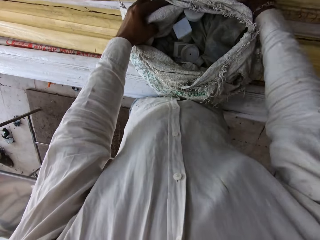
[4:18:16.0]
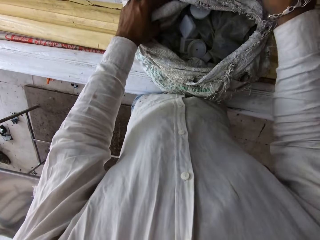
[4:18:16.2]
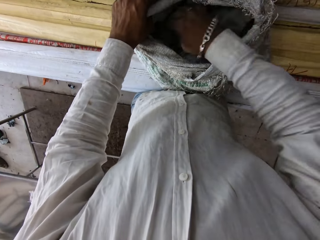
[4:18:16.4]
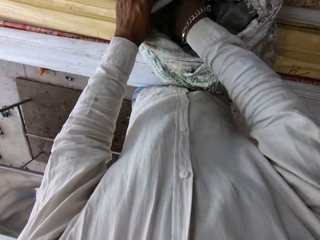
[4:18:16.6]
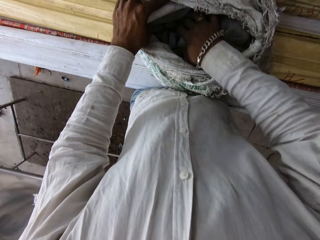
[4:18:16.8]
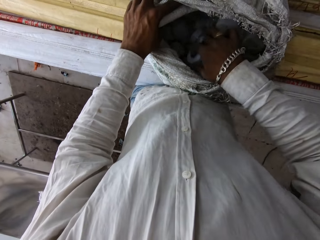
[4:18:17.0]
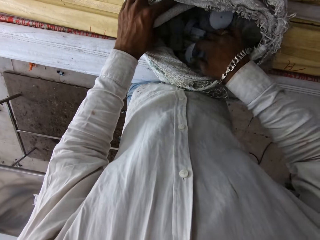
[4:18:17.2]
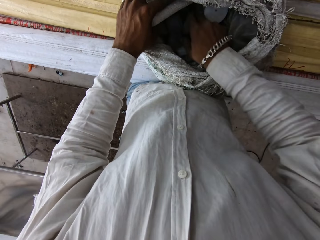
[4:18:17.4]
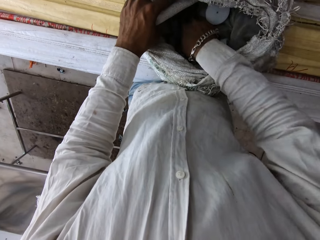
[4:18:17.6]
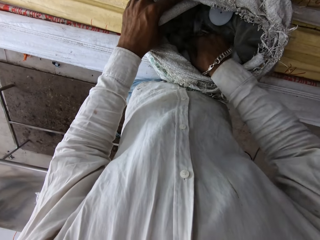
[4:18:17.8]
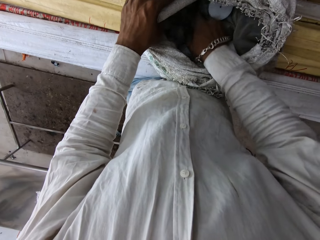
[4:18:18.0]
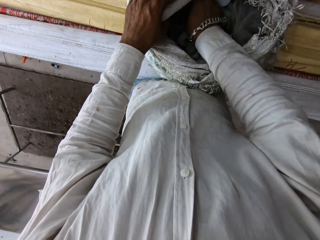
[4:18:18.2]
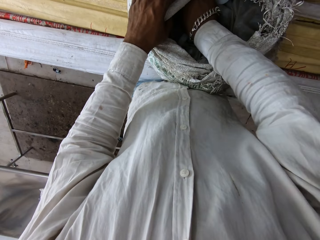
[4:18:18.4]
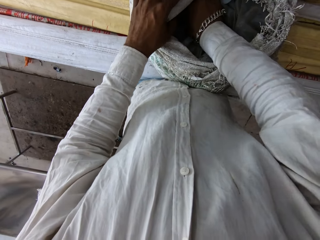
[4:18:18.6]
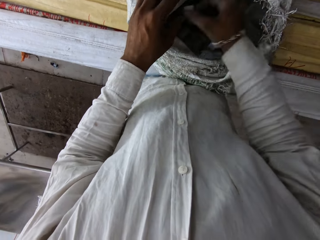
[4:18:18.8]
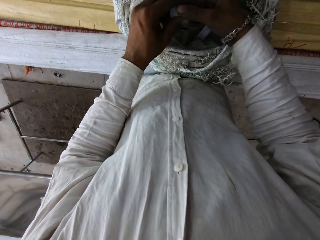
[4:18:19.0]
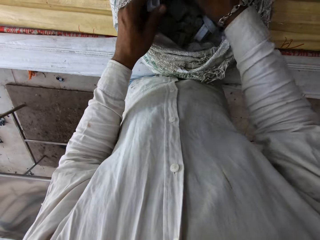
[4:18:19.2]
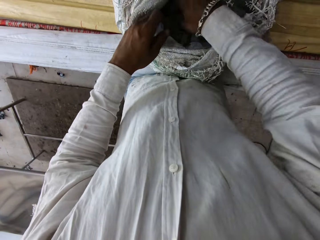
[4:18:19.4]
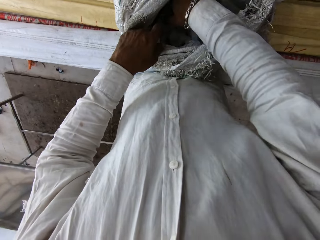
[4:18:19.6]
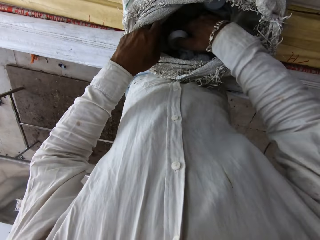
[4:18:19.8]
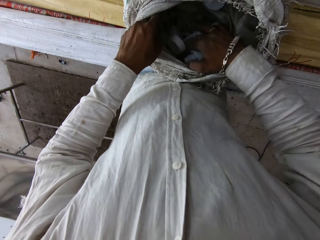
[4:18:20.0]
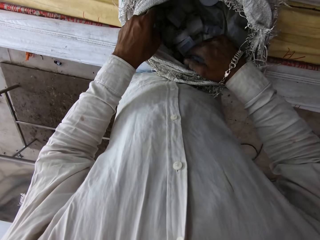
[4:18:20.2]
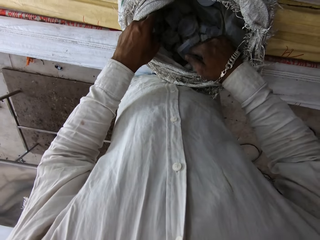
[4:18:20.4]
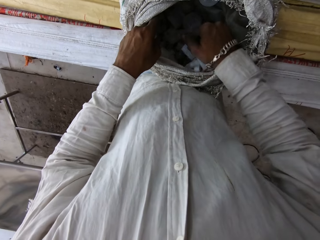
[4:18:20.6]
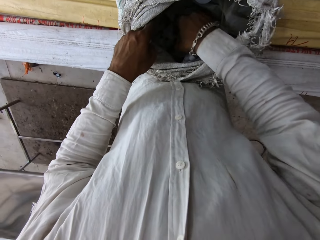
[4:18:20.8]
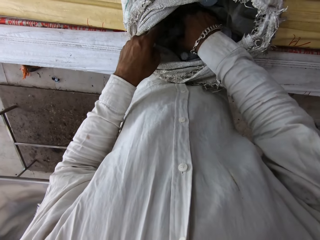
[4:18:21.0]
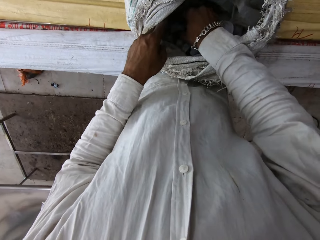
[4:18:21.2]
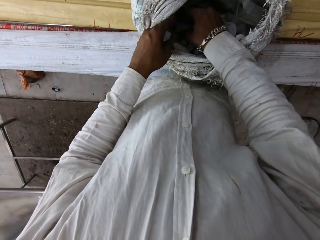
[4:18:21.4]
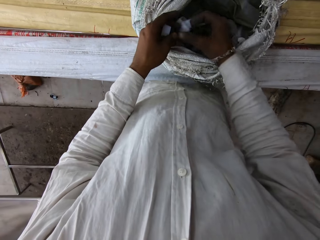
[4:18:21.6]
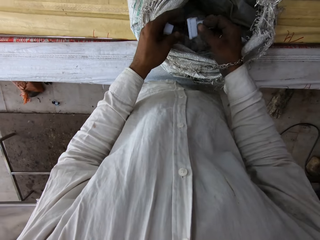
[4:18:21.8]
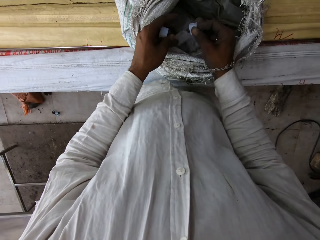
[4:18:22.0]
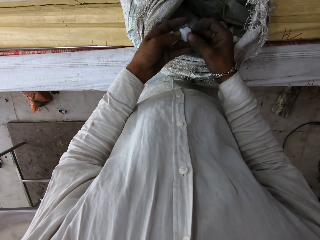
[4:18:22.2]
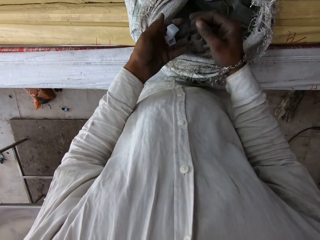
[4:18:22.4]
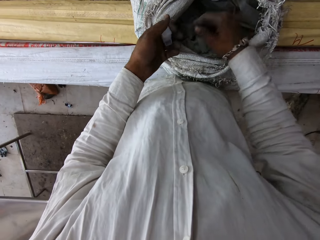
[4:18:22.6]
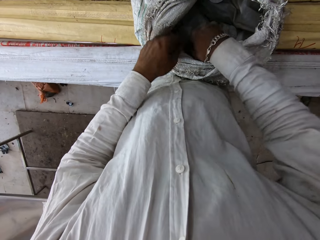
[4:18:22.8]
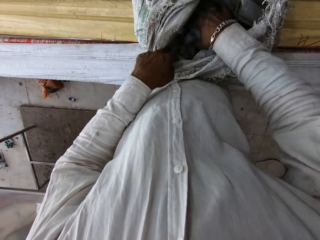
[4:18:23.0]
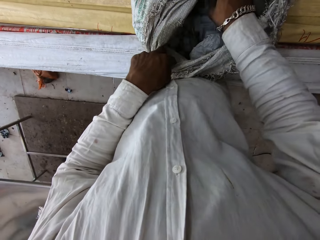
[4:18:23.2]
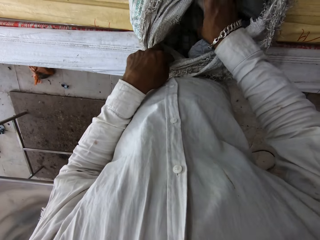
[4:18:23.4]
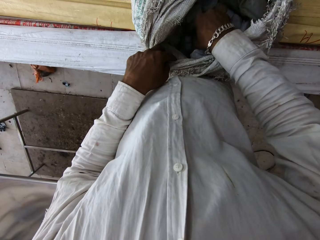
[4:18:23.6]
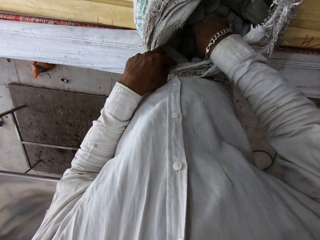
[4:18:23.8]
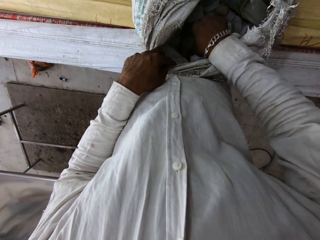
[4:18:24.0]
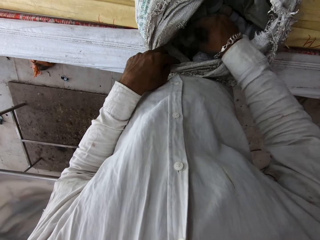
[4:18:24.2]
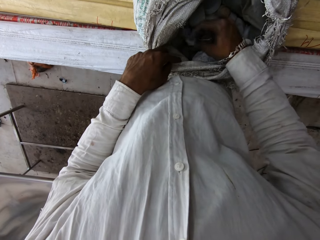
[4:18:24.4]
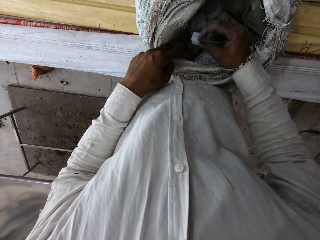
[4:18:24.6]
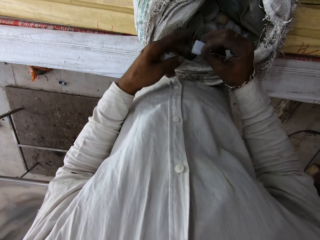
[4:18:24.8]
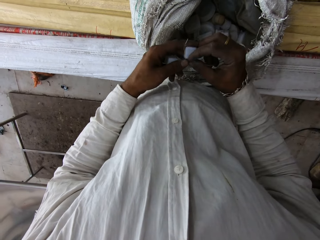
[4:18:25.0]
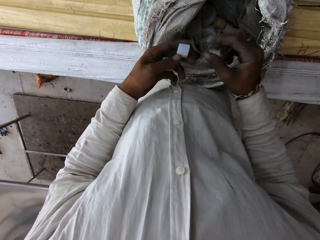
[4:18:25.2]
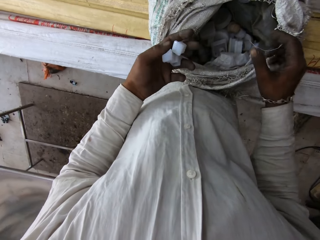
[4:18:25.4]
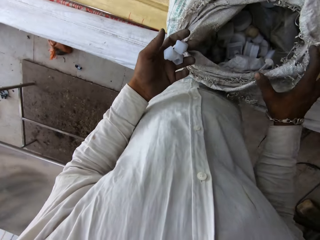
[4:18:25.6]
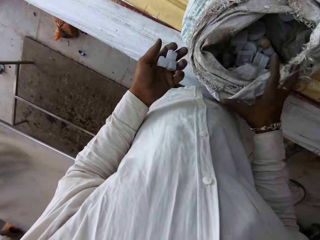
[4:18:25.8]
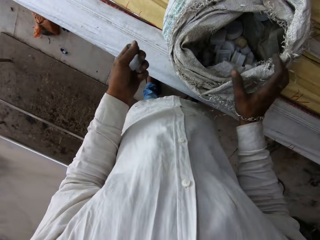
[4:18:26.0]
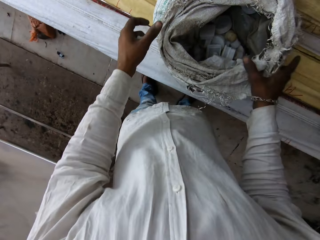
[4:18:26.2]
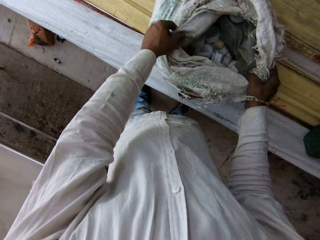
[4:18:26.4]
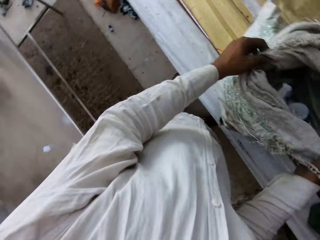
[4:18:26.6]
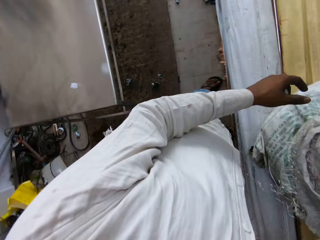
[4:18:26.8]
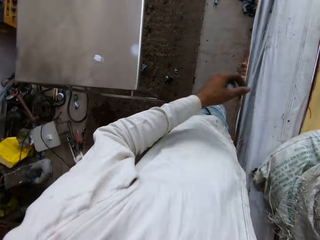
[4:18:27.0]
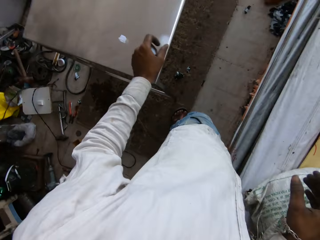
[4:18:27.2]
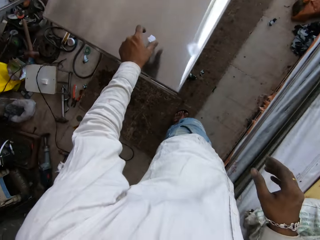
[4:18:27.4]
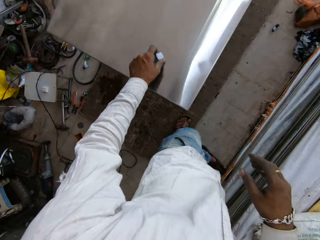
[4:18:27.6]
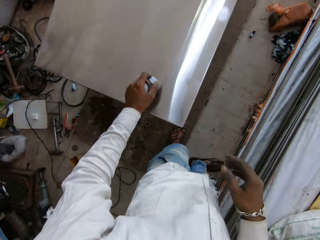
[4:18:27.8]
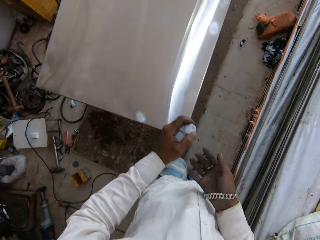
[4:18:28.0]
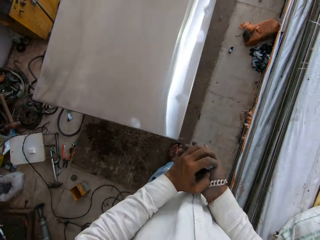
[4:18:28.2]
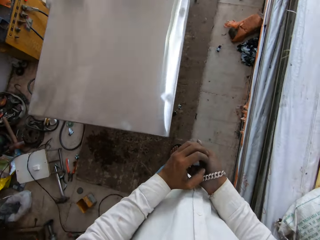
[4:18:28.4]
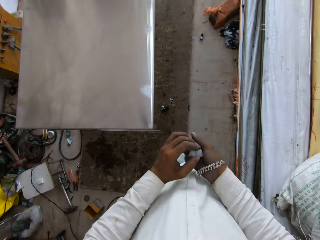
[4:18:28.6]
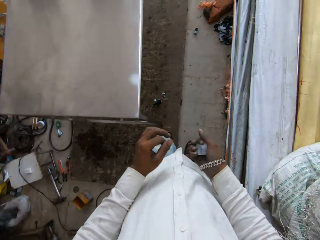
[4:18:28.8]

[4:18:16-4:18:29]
The camera wearer searches in the sack. They hold the table base. They search in the sack. They hold the table base. They search in the sack. They hold the table base. They pick something from the sack. They turn around. They pick the table base from the table.

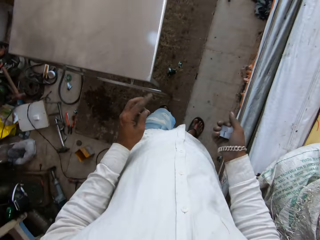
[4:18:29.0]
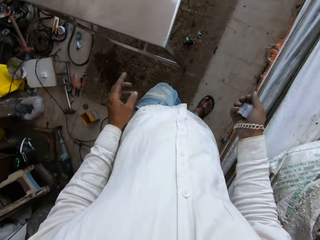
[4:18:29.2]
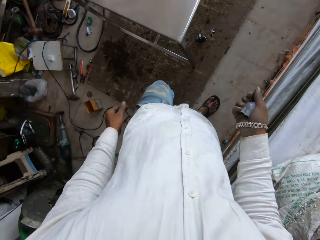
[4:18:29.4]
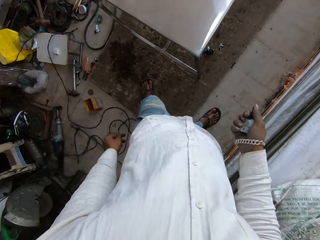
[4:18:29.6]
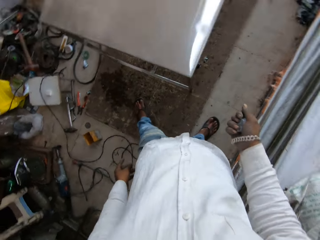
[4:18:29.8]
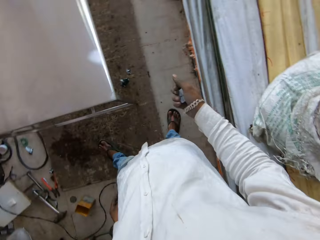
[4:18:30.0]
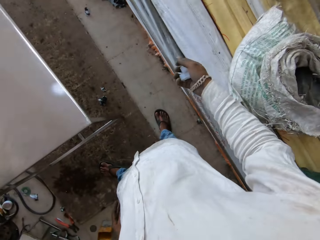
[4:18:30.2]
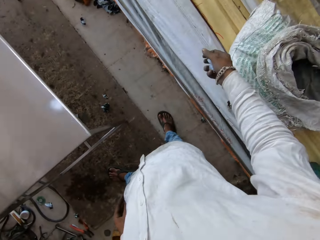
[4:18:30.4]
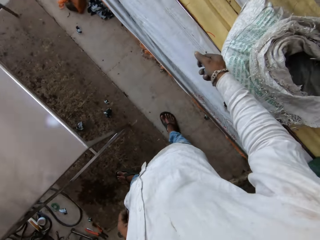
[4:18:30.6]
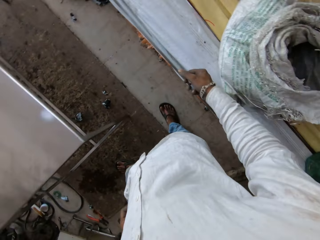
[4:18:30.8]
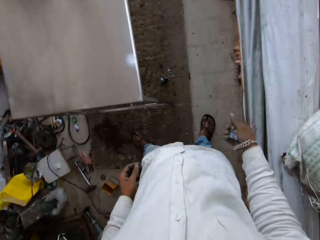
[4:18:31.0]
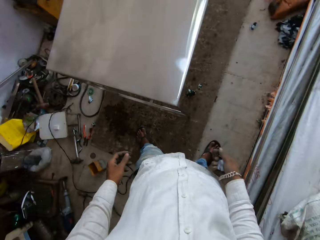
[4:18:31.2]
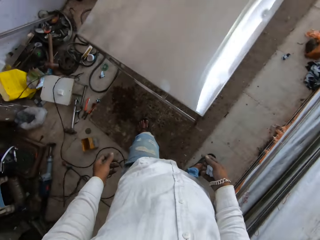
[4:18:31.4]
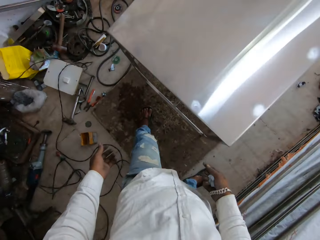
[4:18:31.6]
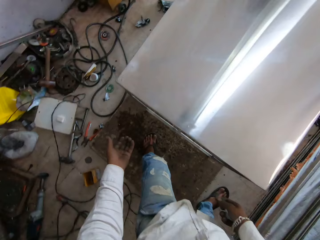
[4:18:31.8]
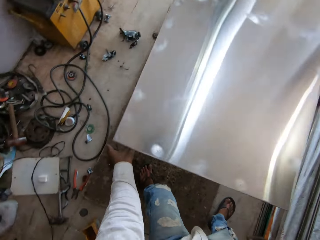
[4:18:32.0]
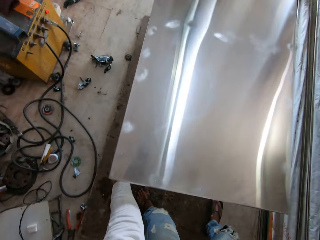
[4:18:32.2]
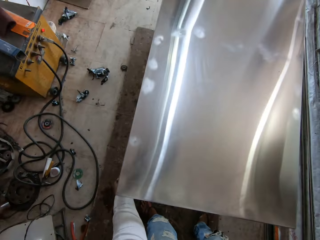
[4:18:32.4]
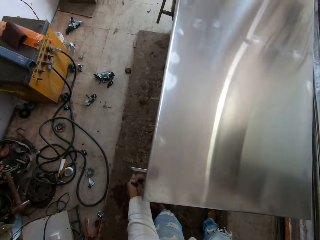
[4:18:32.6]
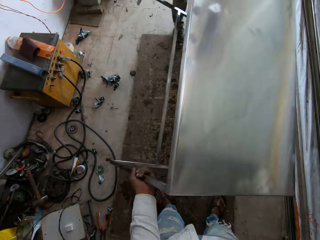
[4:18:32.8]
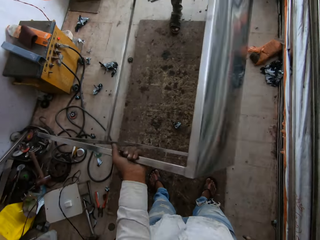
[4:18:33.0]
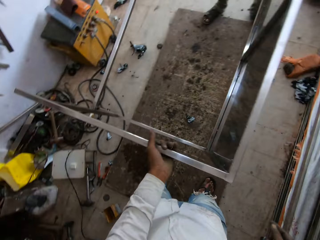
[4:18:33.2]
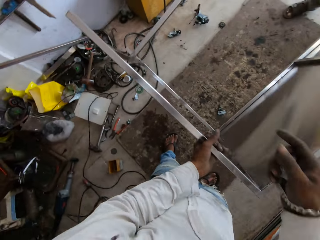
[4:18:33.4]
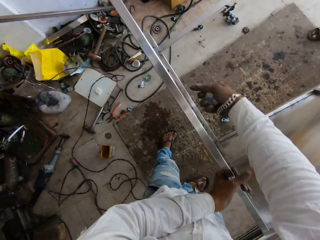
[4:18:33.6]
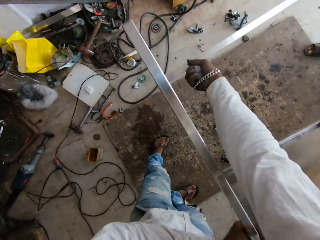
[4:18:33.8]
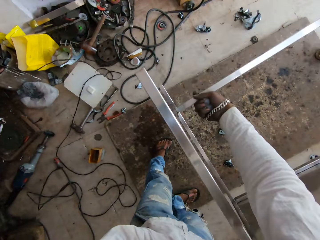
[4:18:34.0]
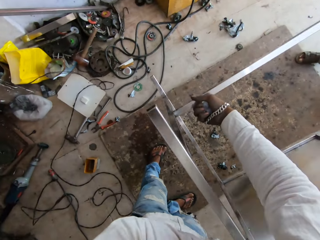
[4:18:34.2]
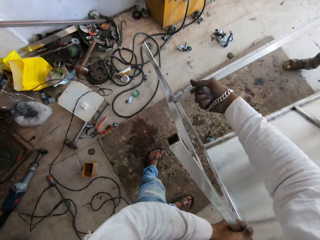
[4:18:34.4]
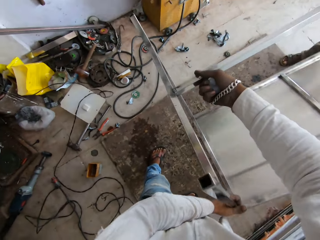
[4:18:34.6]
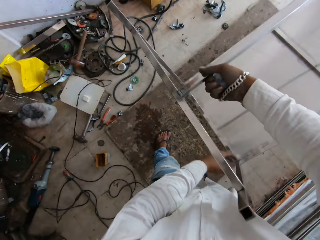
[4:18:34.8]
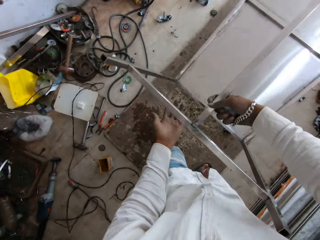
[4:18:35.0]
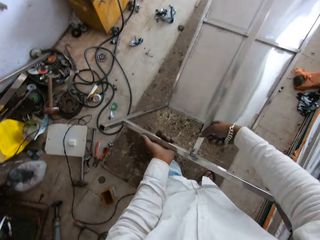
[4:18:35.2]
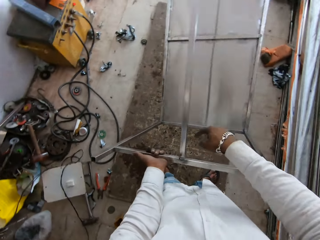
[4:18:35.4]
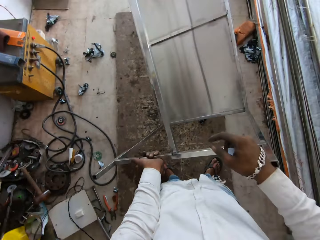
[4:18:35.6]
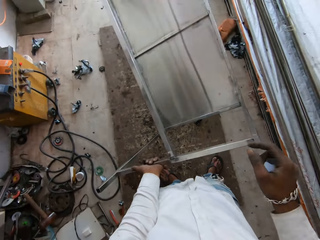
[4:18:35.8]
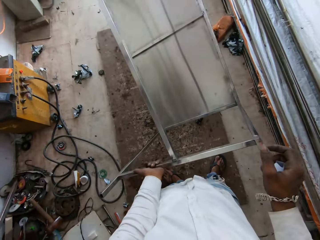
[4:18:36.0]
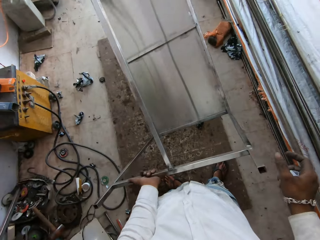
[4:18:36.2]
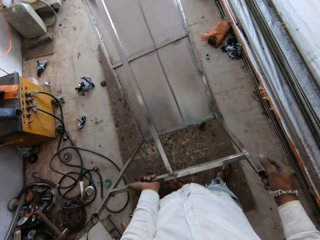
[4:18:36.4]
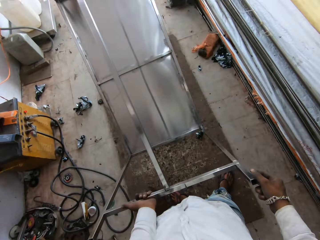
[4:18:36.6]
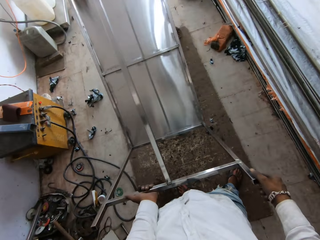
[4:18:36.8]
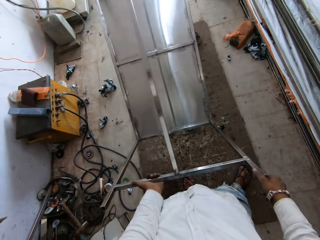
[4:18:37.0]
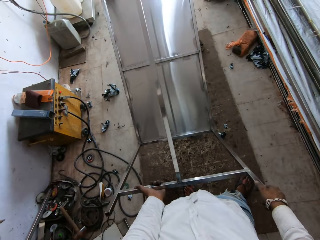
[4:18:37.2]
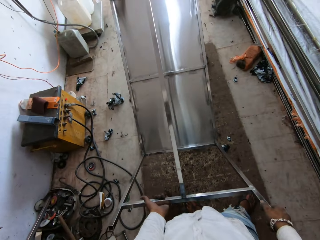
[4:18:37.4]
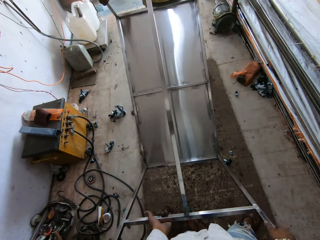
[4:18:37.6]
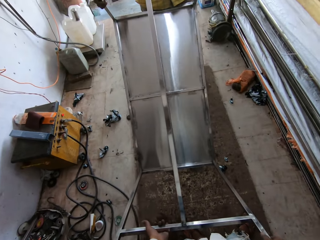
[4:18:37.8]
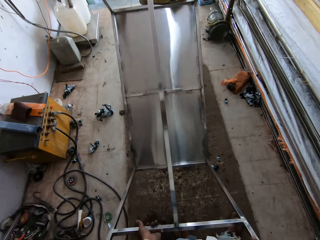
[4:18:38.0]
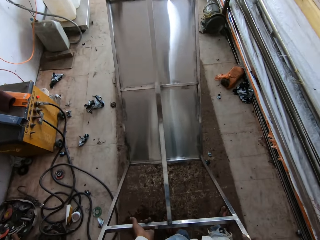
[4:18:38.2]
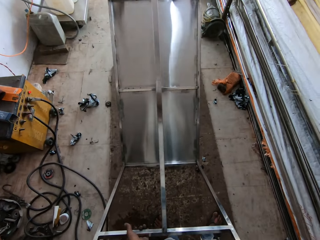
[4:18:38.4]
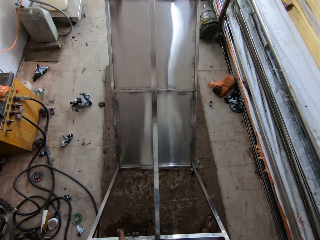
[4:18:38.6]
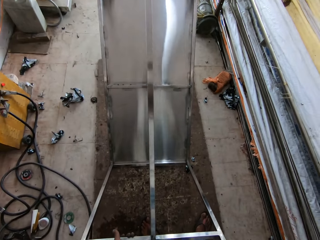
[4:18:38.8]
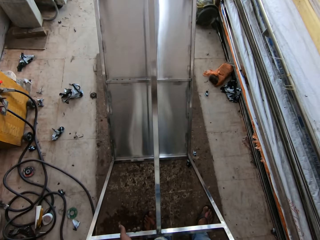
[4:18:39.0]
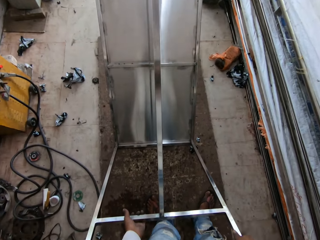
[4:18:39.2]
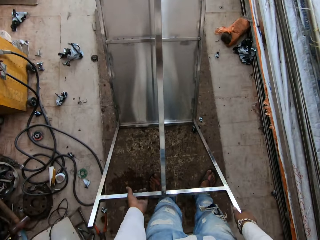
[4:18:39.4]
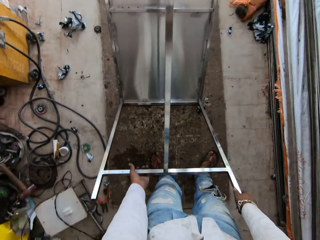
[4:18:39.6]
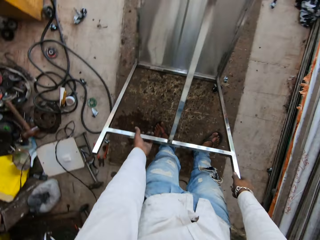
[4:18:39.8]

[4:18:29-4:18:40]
The camera wearer looks around the room. They talk in the room. They move around the room. They flip the table. They look around the room.
